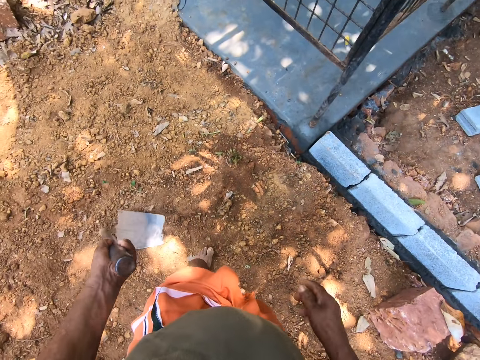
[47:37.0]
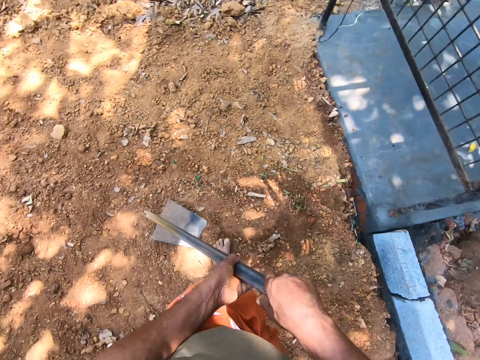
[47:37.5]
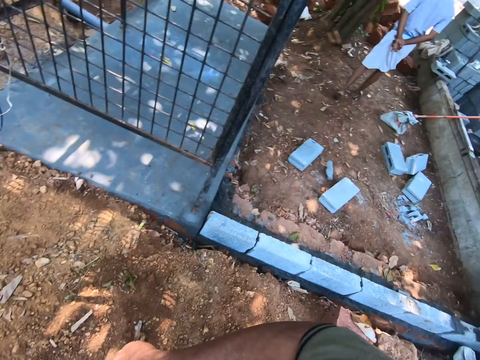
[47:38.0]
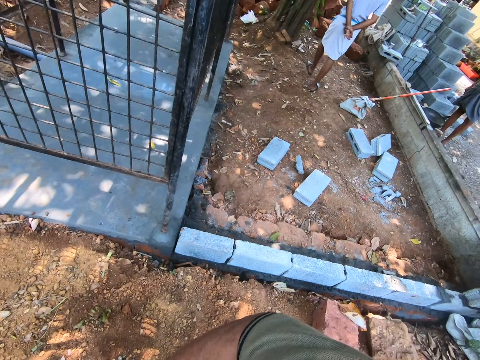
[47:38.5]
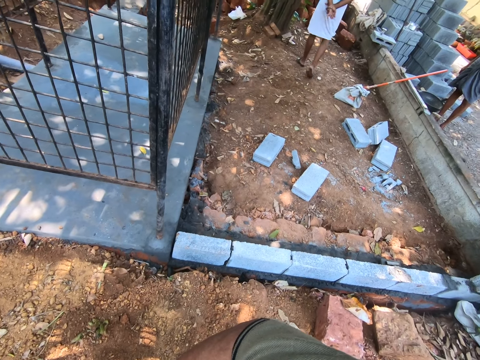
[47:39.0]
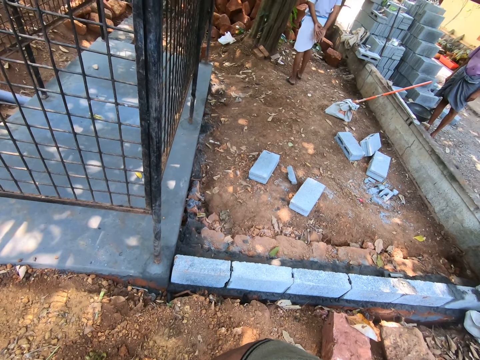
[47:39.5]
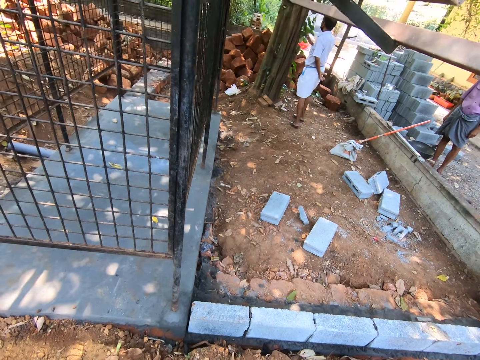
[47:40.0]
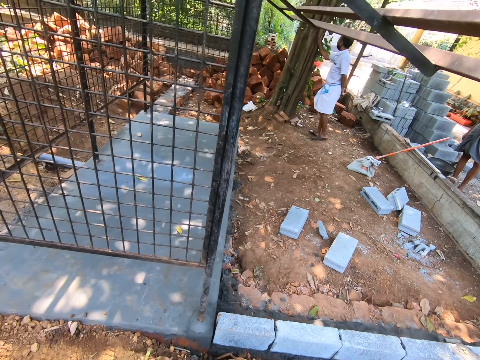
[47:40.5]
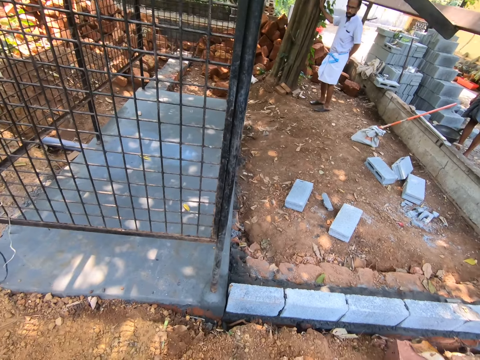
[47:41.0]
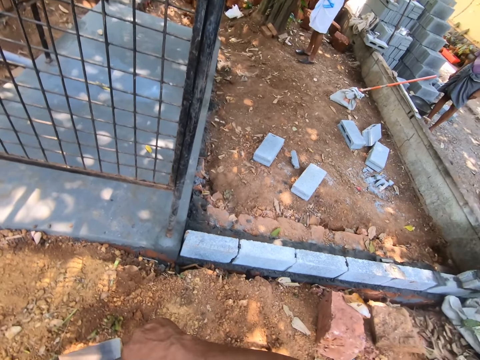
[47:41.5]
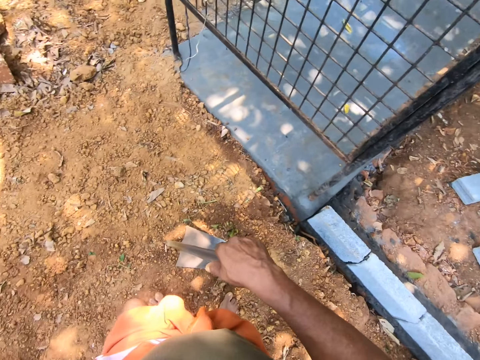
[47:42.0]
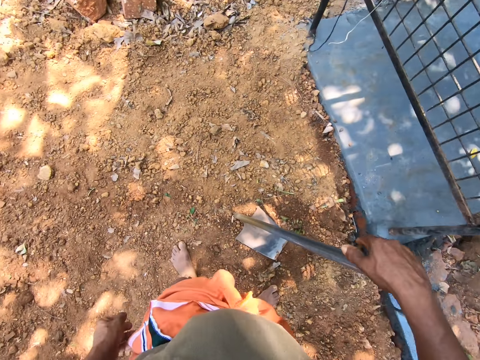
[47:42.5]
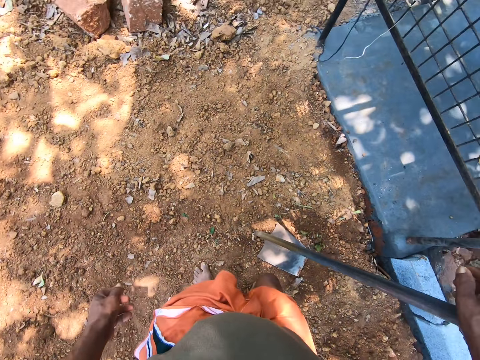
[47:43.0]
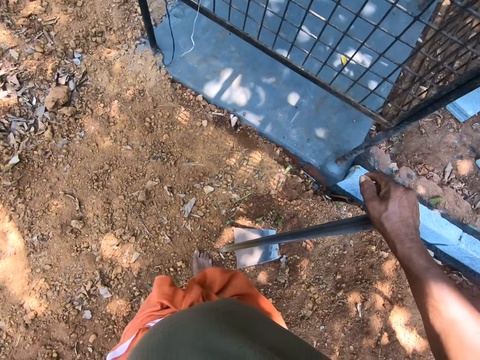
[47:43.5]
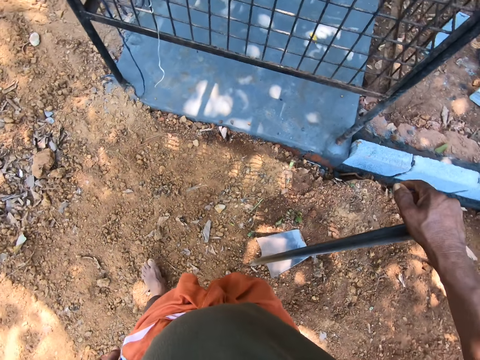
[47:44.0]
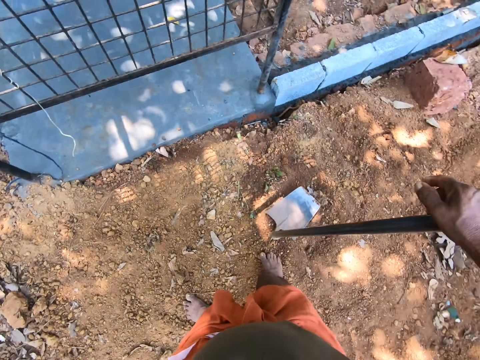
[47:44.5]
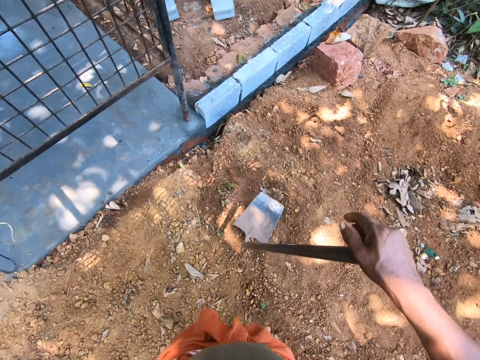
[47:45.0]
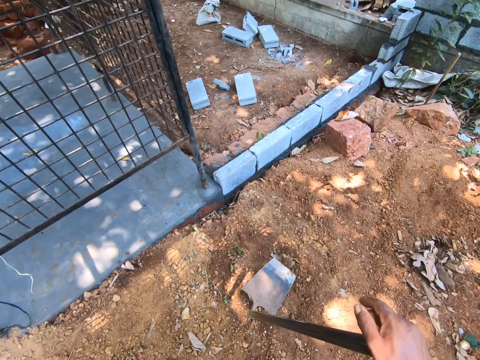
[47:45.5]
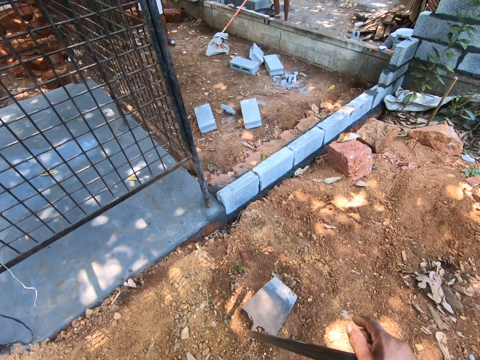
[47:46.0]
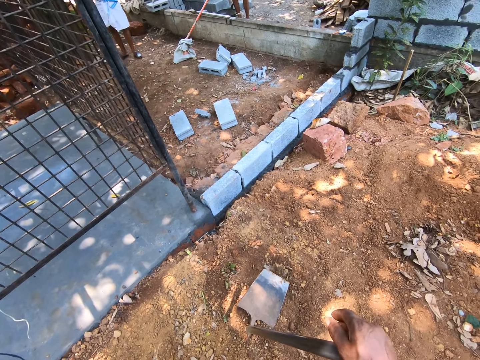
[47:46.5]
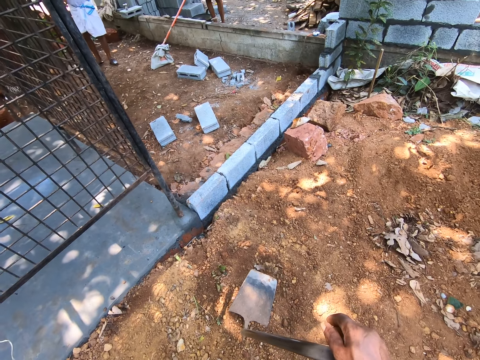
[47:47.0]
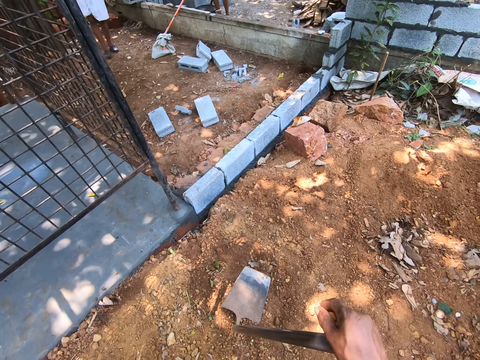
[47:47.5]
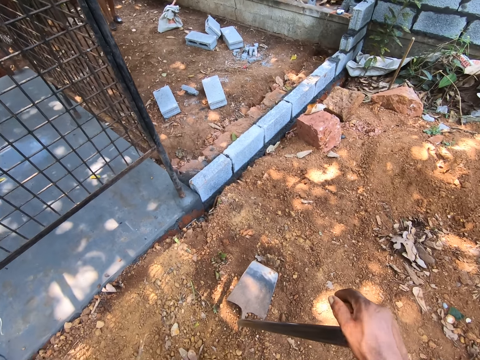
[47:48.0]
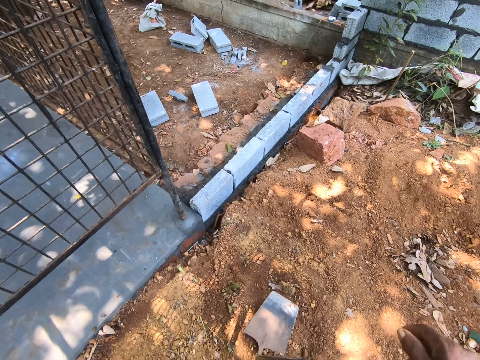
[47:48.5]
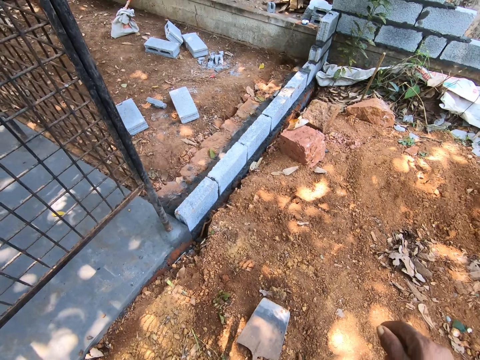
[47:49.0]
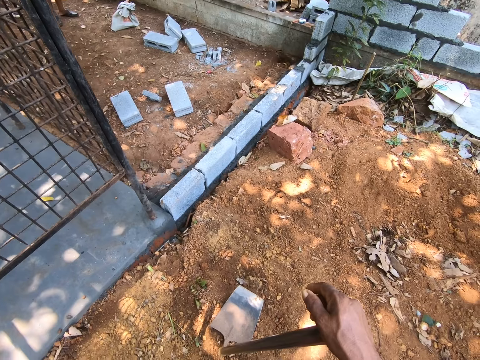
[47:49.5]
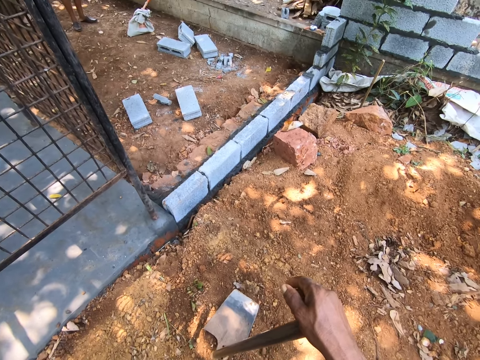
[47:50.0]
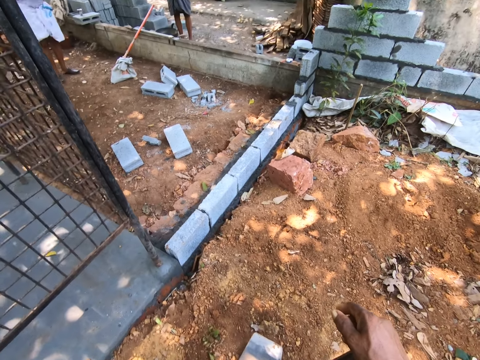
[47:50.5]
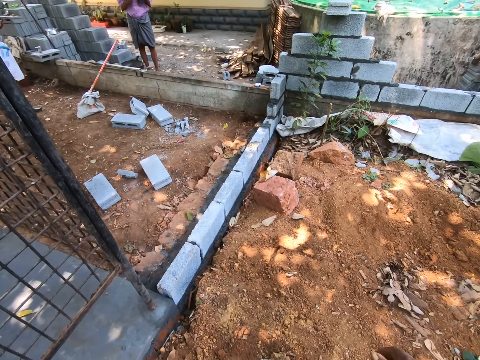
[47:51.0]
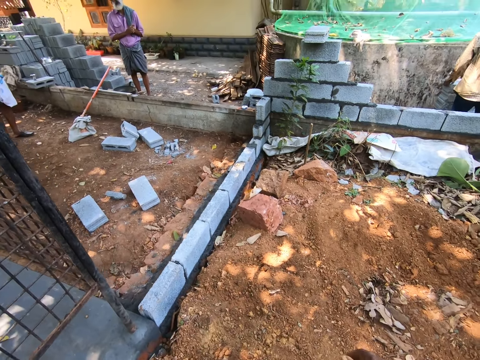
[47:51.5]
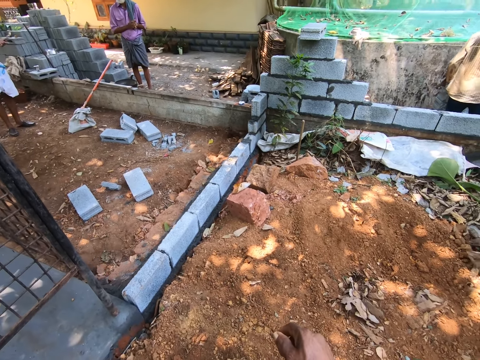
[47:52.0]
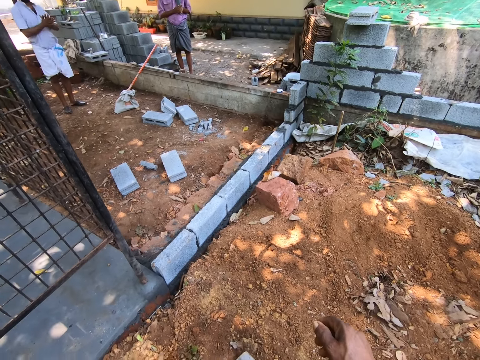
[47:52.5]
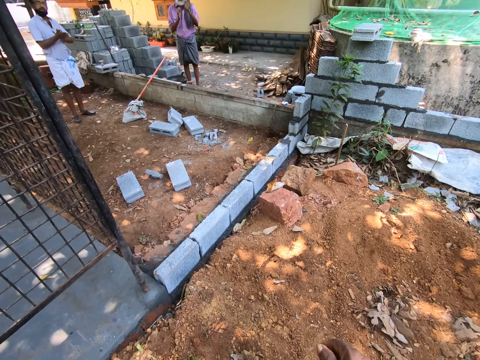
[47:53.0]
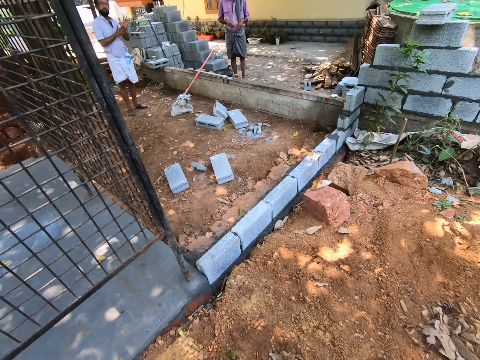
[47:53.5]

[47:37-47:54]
The camera wearer holds a hoe with the right hand. They turn. They take a few steps. They talk.

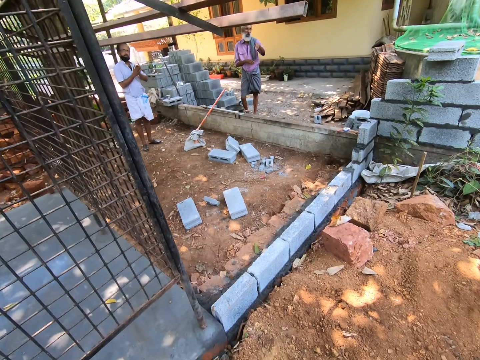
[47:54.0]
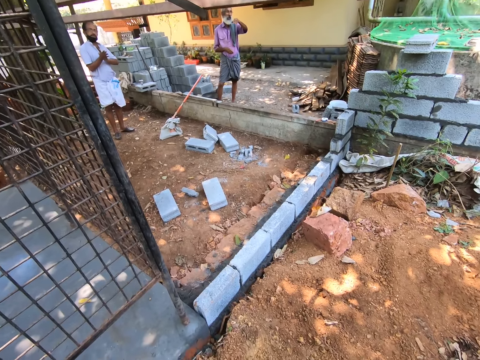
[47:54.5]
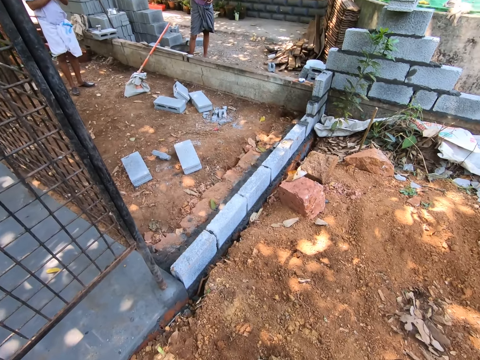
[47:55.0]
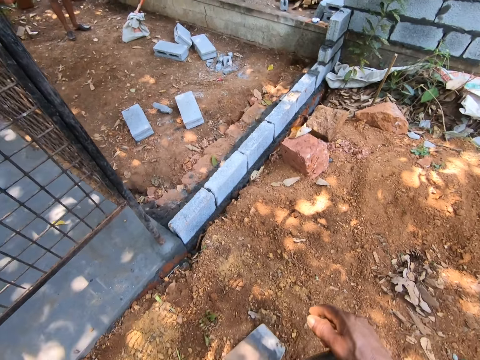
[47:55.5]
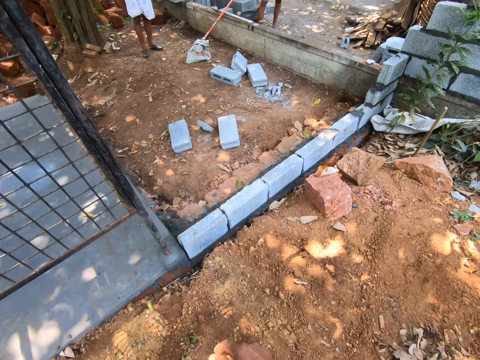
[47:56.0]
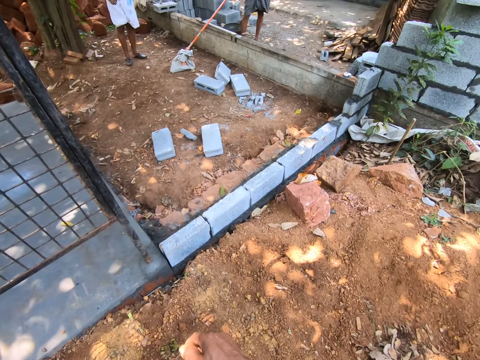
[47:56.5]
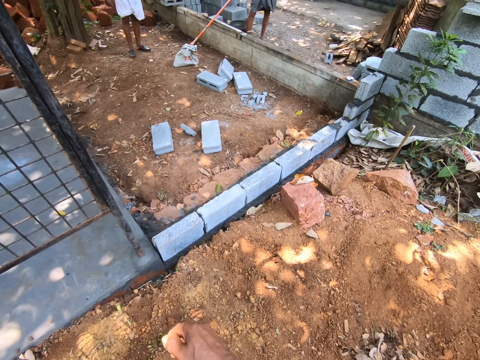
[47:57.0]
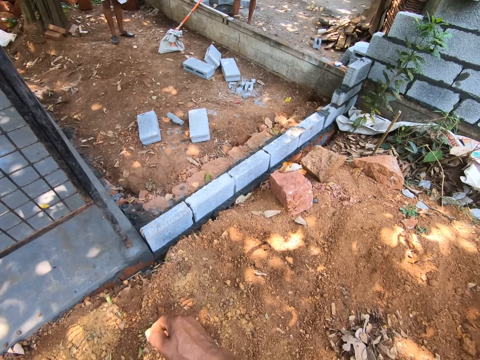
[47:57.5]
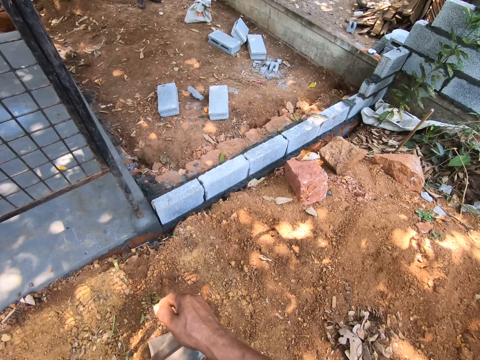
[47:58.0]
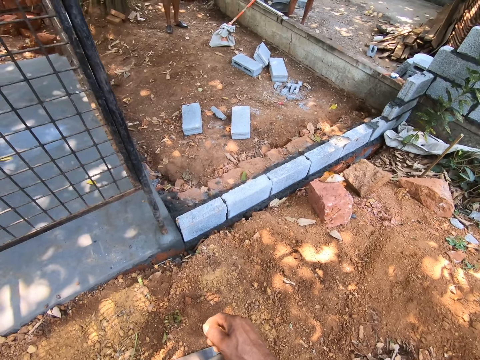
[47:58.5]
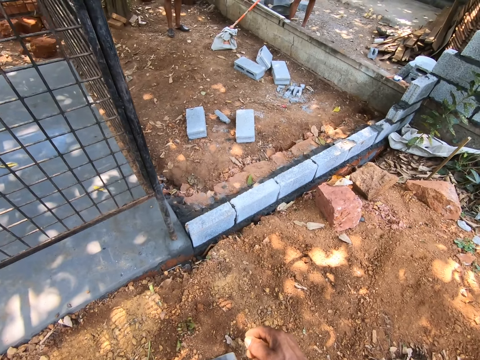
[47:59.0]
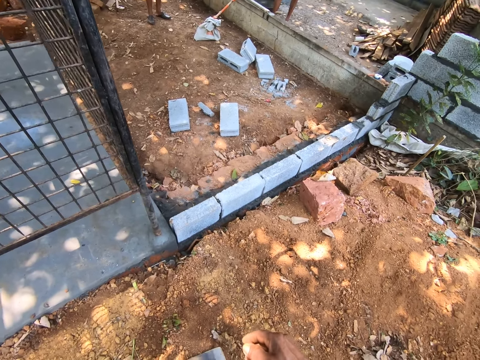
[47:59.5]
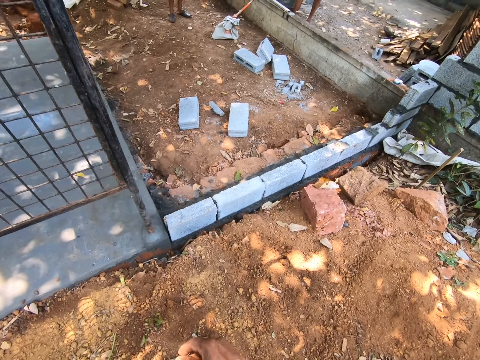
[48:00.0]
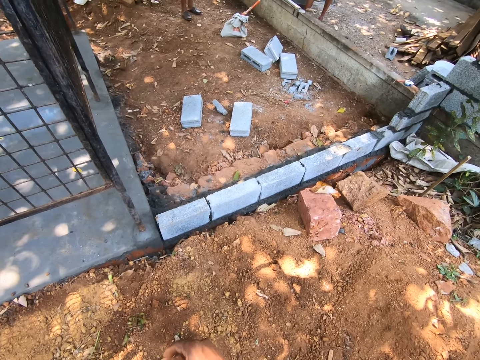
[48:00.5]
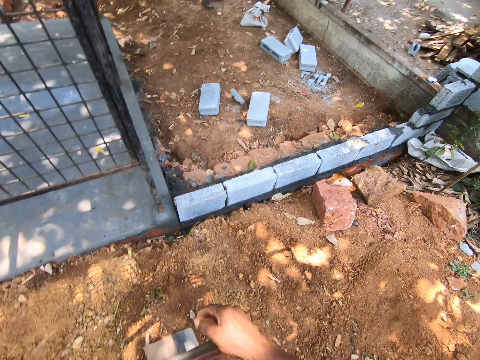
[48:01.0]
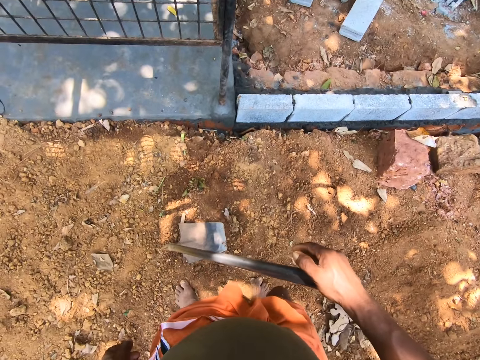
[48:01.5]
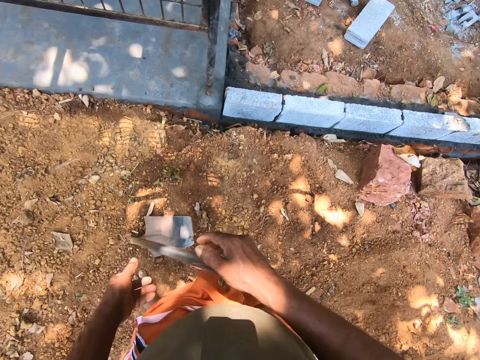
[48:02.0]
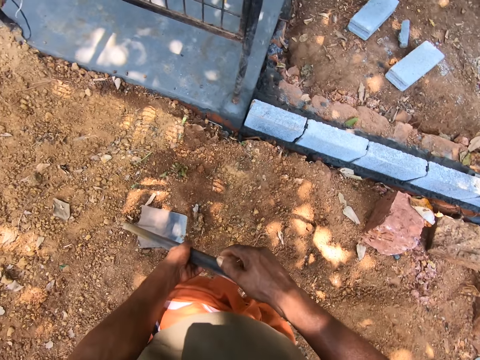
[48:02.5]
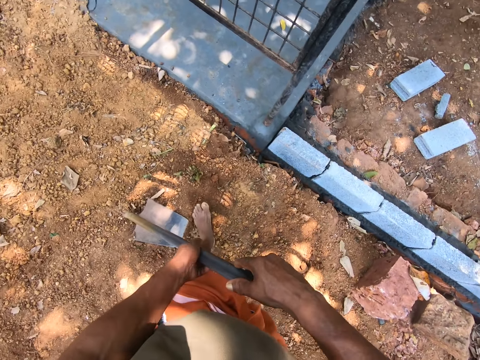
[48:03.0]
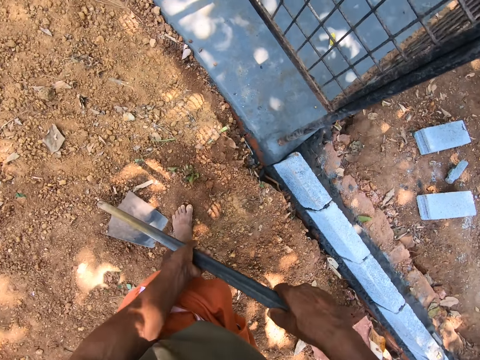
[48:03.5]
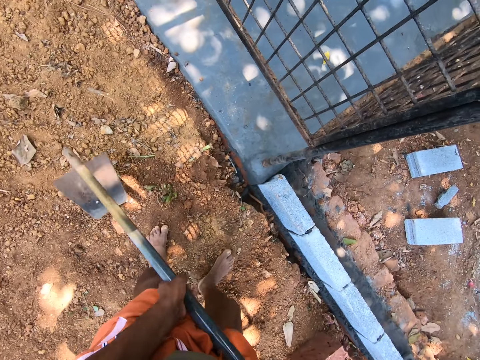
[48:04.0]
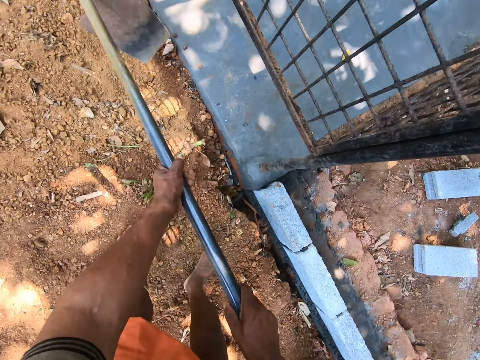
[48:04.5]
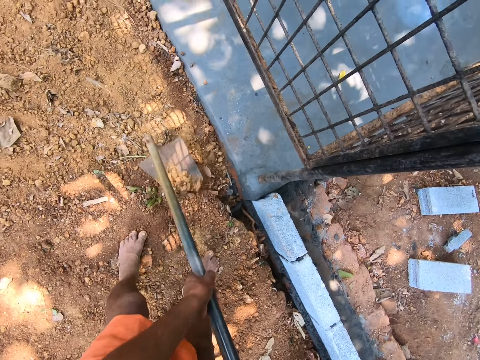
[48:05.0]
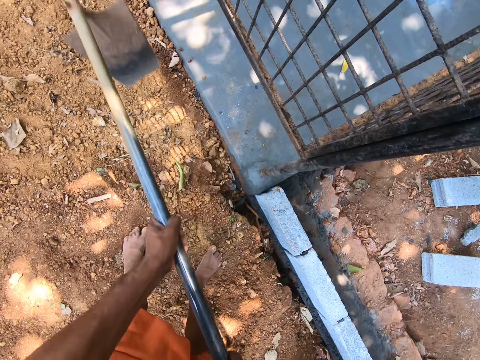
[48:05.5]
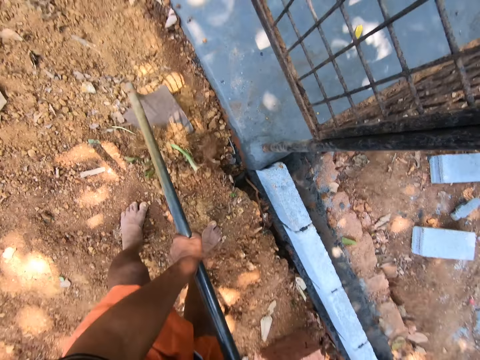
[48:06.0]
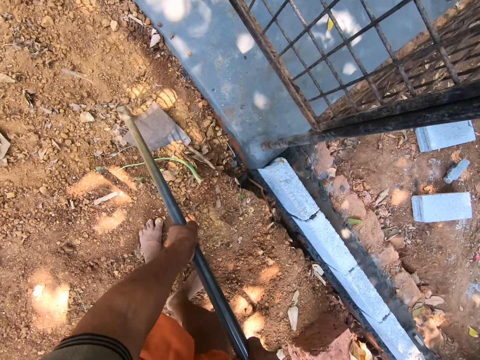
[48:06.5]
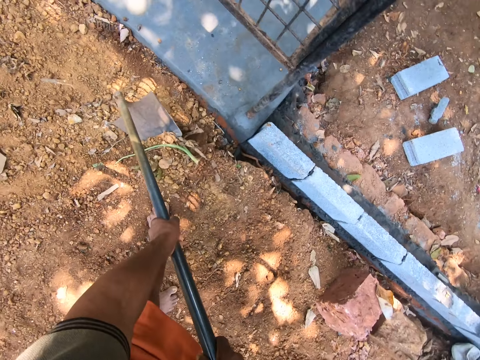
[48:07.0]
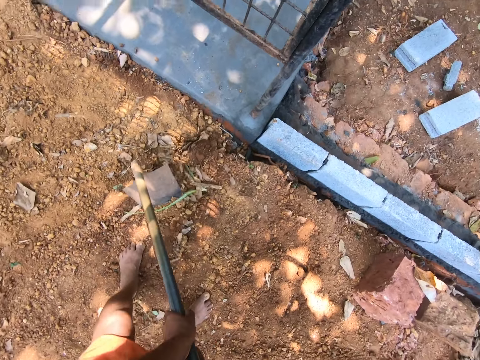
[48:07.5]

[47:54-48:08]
The camera wearer holds a hoe with the left hand. He clears the ground with the hoe in his hands. He digs.
